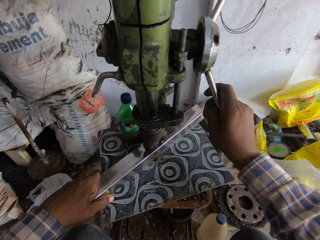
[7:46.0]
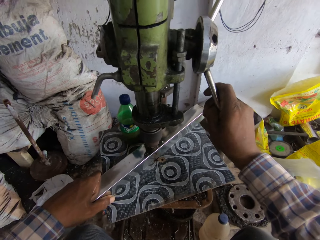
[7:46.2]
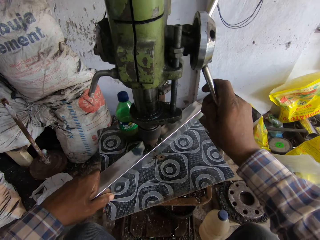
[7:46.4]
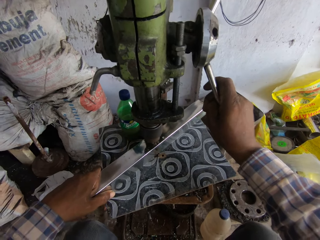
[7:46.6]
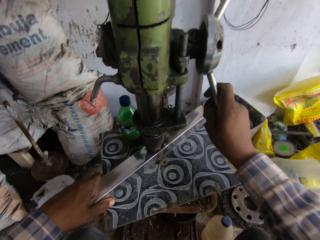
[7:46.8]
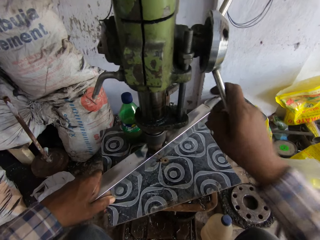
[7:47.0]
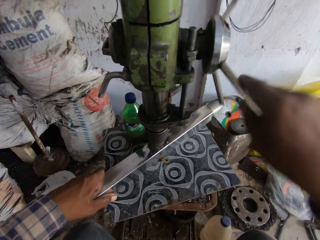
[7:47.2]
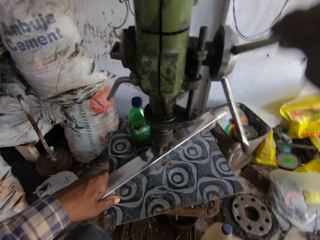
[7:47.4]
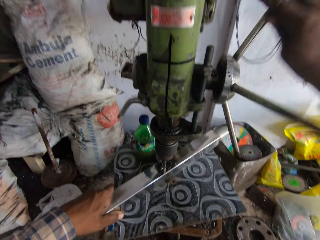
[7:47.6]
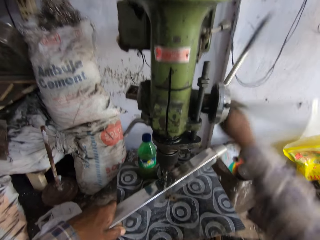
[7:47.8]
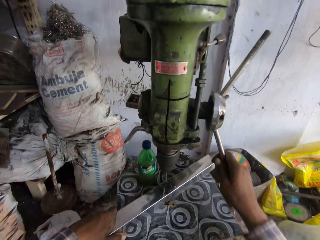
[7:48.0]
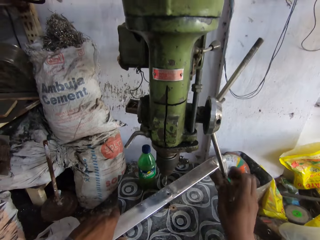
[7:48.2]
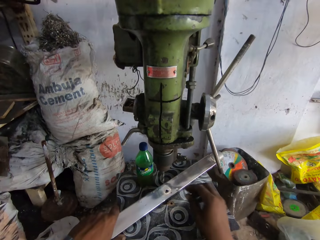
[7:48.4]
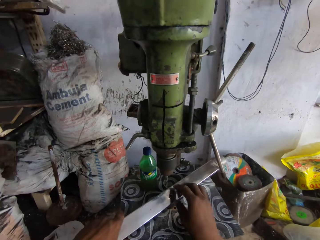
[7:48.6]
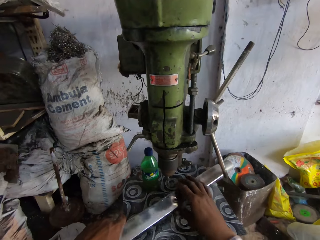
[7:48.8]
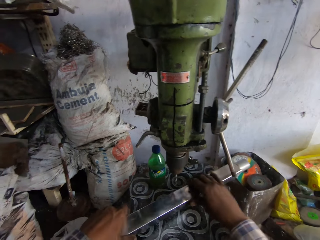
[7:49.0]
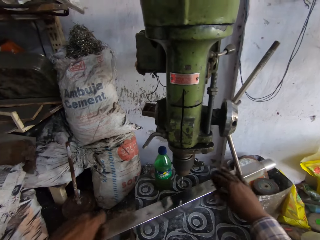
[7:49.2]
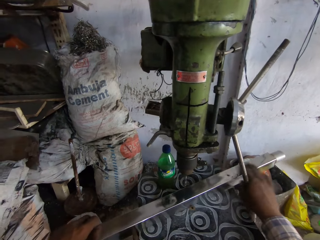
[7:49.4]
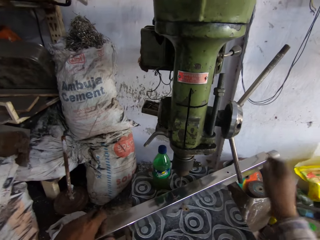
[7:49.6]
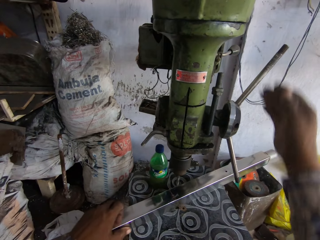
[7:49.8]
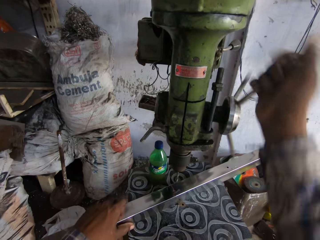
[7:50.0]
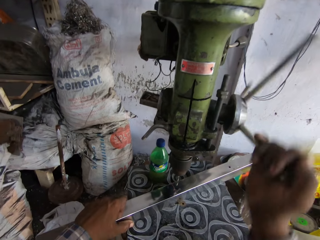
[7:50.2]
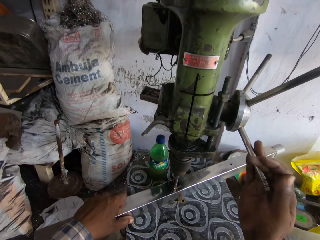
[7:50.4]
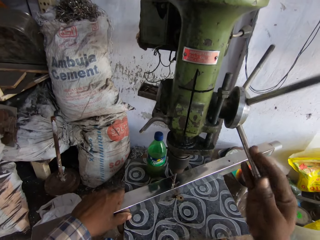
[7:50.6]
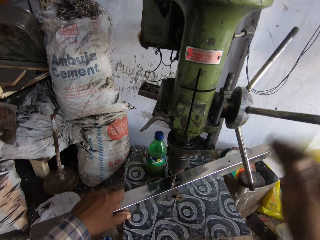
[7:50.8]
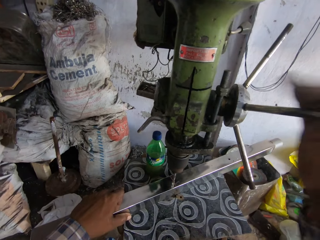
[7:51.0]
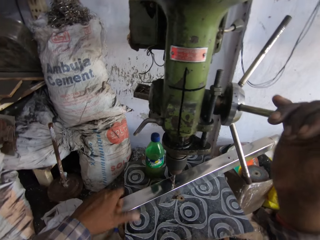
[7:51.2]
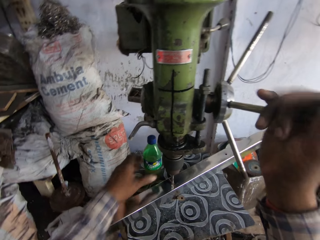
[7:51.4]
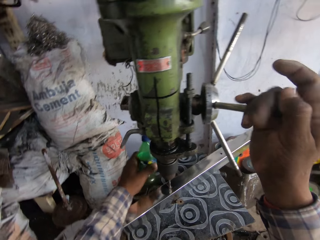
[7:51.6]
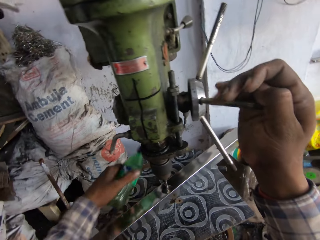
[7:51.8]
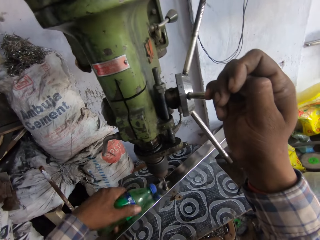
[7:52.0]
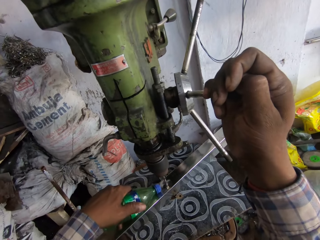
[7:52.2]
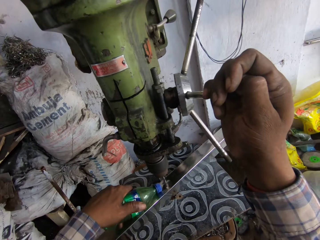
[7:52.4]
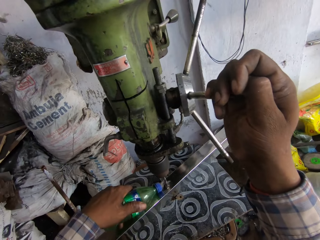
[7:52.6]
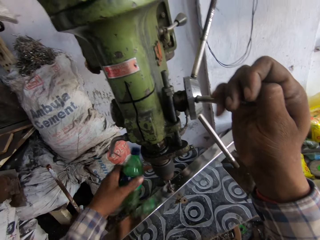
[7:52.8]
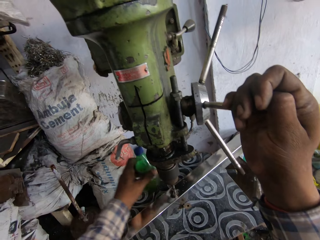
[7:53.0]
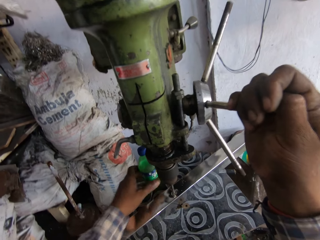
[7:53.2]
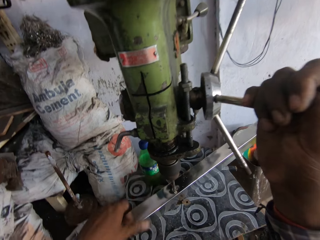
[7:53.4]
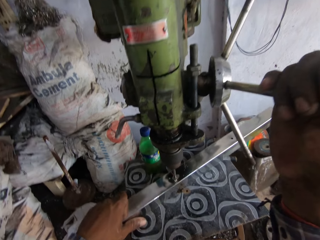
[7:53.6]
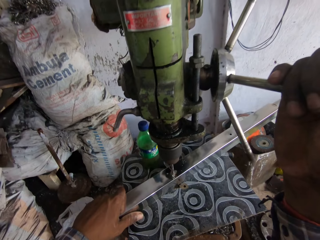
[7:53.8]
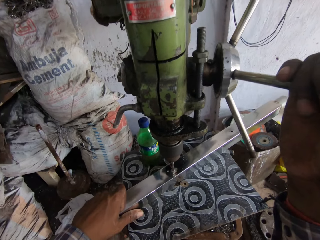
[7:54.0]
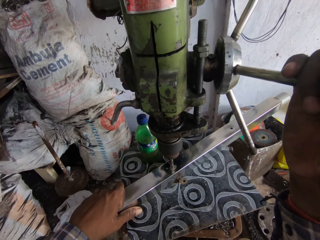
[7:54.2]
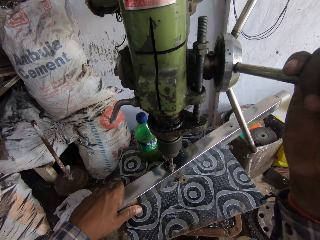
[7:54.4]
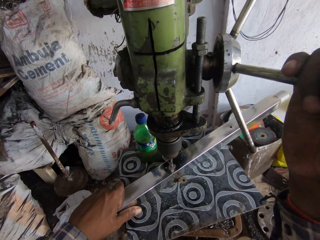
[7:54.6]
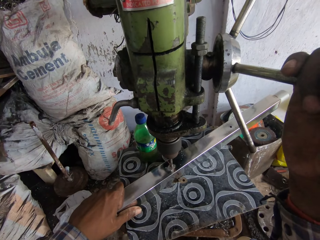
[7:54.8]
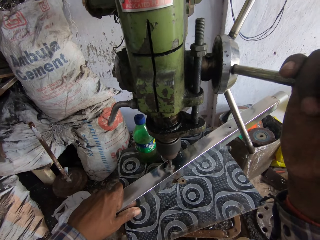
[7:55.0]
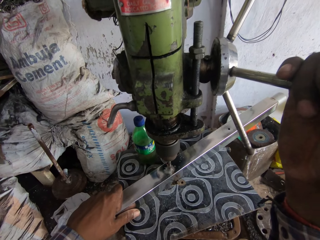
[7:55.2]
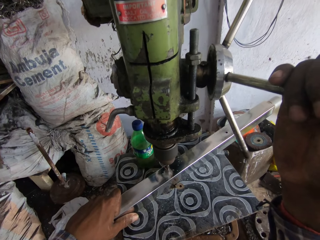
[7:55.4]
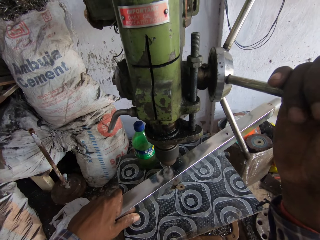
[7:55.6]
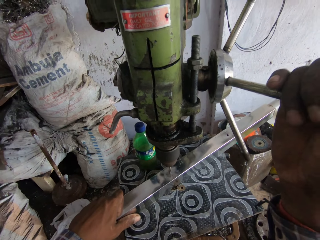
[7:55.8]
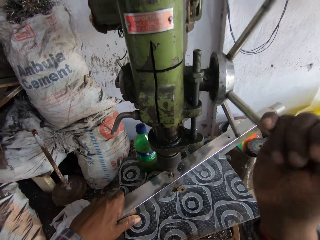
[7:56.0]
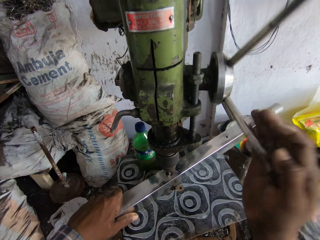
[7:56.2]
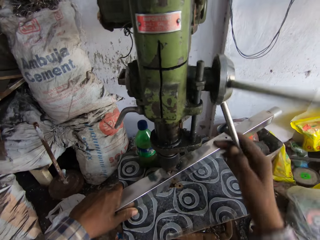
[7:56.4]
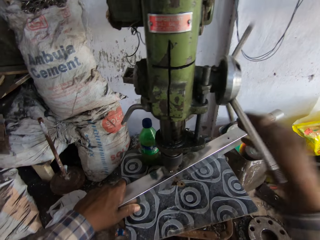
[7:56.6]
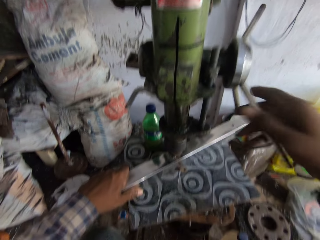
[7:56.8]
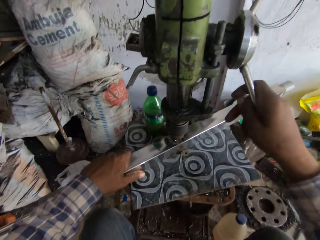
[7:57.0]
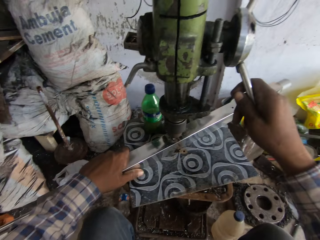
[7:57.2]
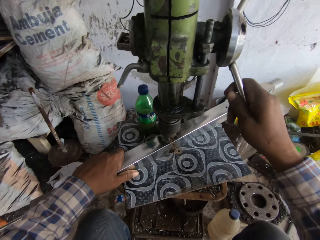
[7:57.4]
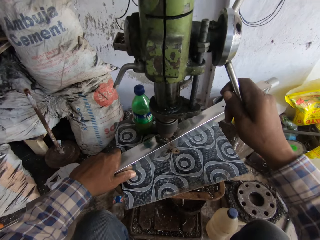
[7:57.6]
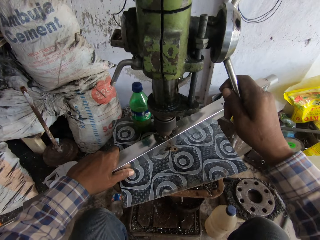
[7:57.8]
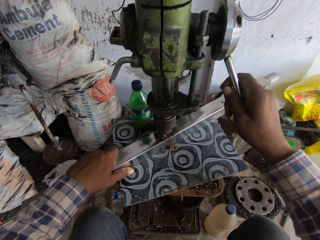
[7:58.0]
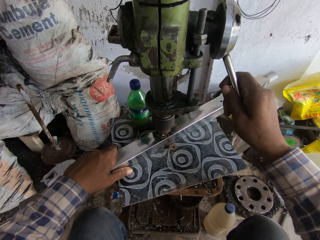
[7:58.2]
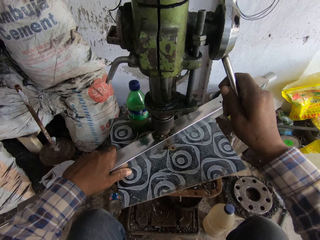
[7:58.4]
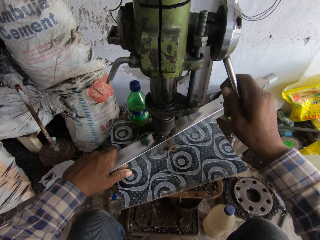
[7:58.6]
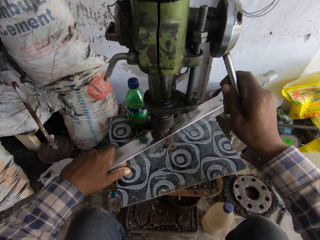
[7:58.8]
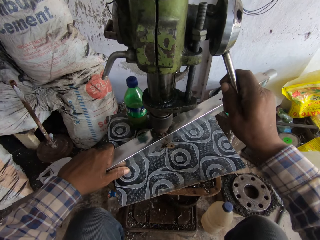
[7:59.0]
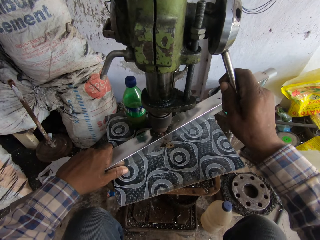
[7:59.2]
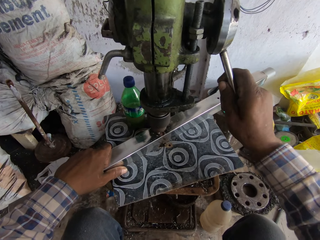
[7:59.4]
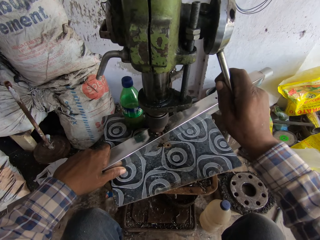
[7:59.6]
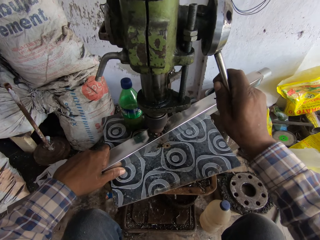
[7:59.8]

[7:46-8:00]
The camera wearer makes a hole on metal using a drilling machine. He moves the piece of metal on the work table with his hands. He turns the handle of the vertical drilling machine with his right hand. He picks up the bottle of coolant from the table with his left hand. He pours coolant on the metal from the bottle of coolant with his left hand. He drops the bottle of coolant in his left hand on the work table. He places his left hand on the piece of metal on the work table. He turns the handle of the vertical drilling machine with his right hand.

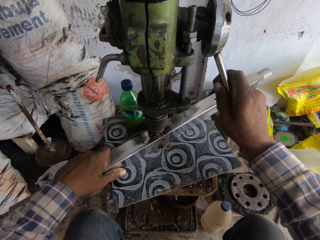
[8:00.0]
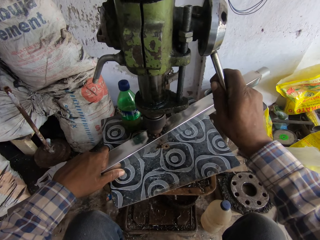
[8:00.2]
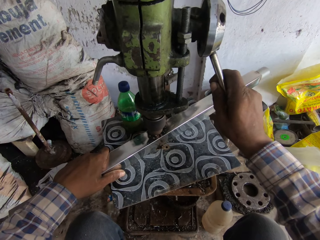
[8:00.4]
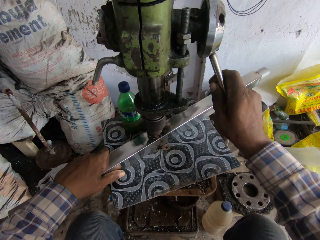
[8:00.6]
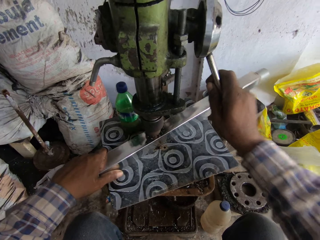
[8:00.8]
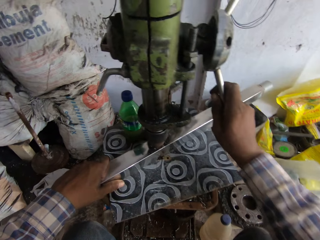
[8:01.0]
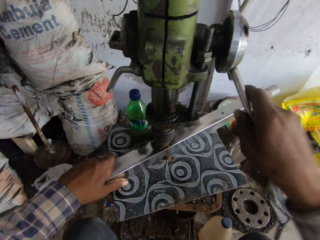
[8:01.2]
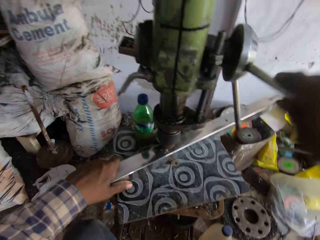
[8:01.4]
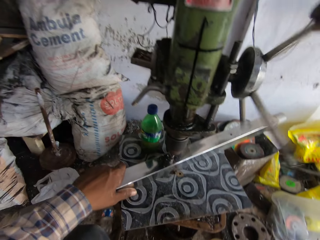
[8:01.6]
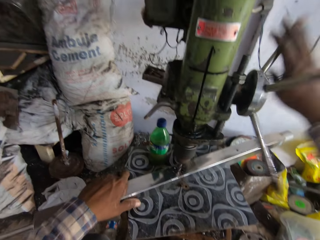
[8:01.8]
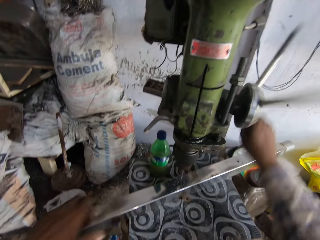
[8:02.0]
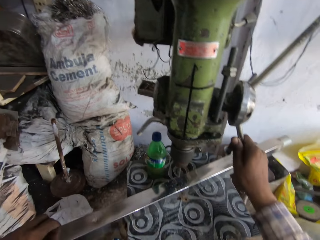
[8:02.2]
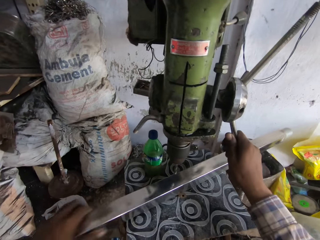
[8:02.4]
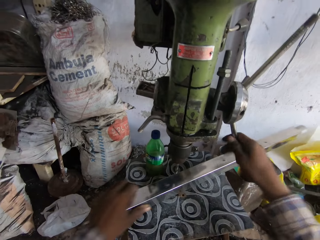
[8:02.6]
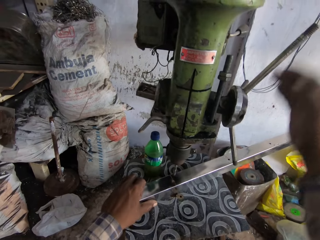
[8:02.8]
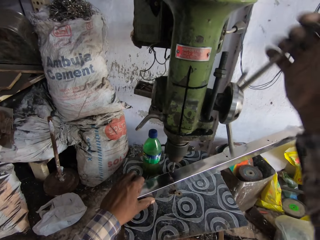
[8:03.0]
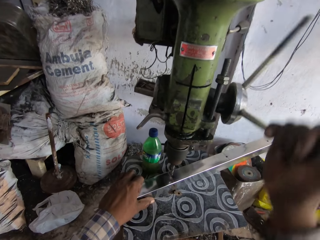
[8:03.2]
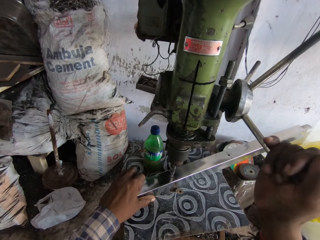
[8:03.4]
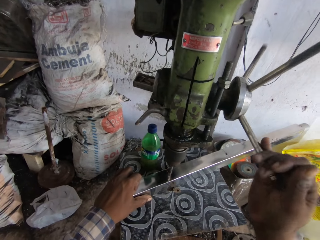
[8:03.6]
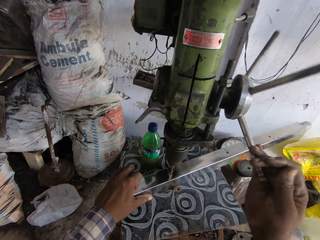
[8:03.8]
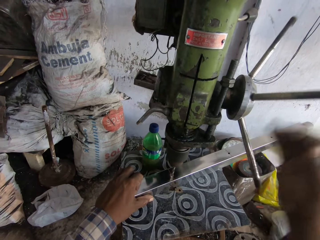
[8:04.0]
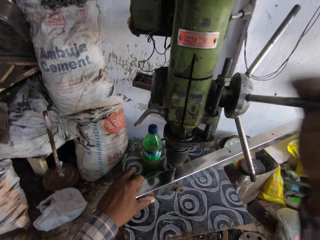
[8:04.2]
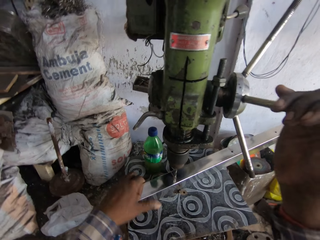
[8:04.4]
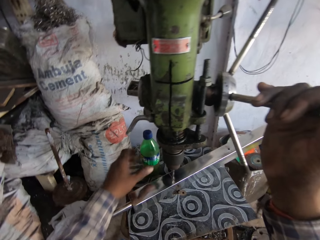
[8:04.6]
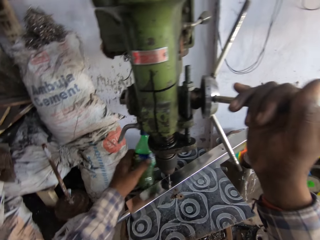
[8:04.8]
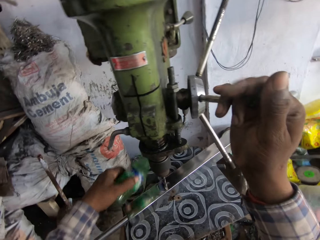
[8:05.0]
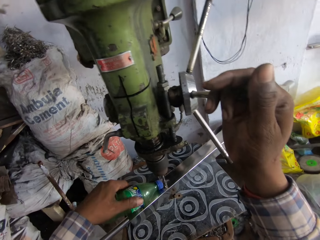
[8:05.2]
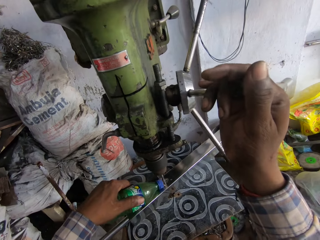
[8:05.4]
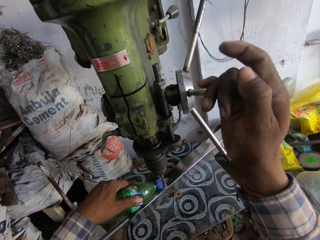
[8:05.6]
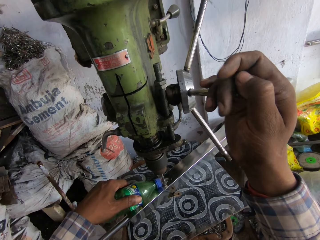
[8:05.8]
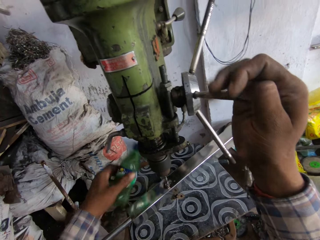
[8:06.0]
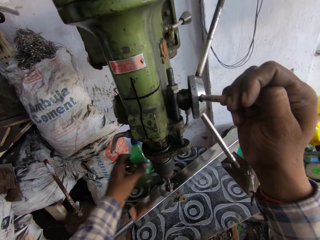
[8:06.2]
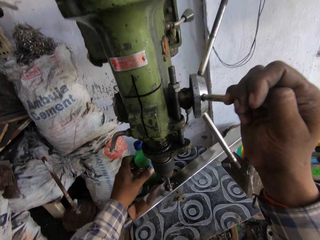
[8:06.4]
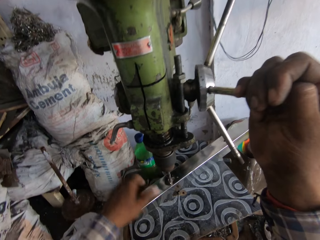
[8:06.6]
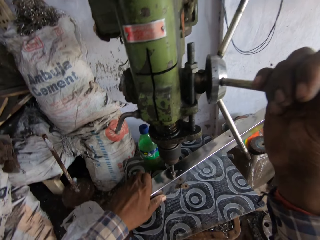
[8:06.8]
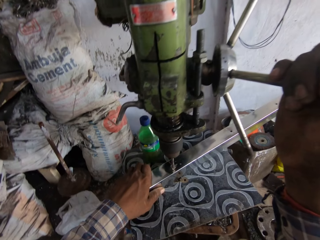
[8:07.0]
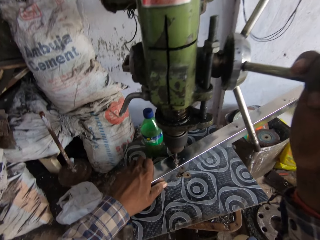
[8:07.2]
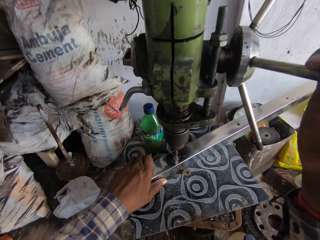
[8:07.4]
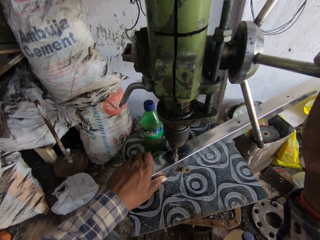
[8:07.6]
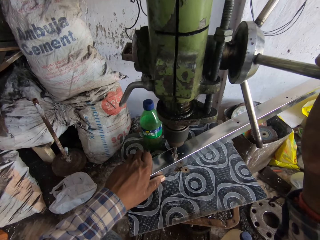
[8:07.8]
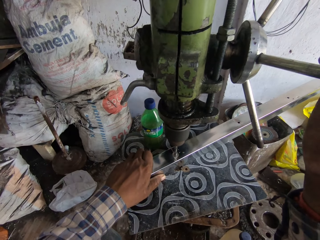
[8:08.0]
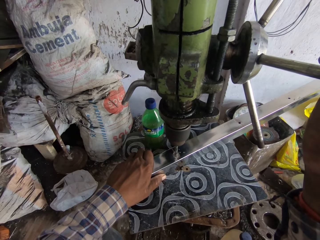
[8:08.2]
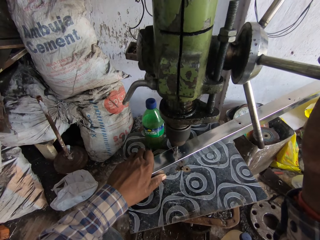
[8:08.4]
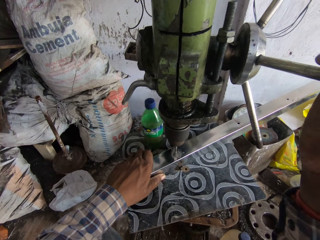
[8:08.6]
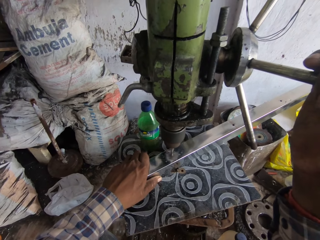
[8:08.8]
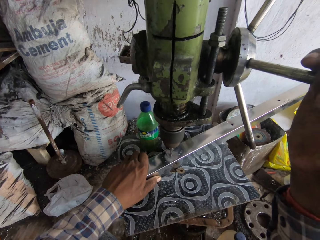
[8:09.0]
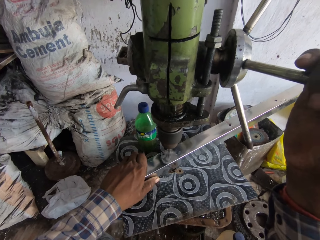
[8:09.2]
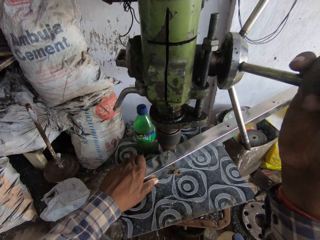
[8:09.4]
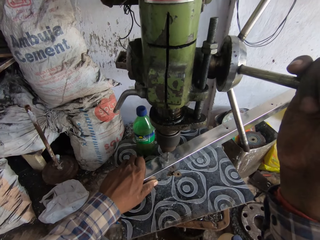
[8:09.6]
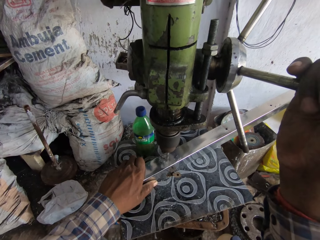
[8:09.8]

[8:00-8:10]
The camera wearer makes a hole on metal using a drilling machine. He moves the metal. He picks up the bottle of coolant from the work table with his left hand. He pours coolant on the metal piece from the bottle of coolant in his left hand. He drops the bottle of coolant on the work table with his left hand. He places his left hand on the metal piece on the work table.
